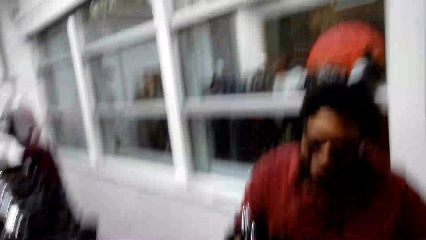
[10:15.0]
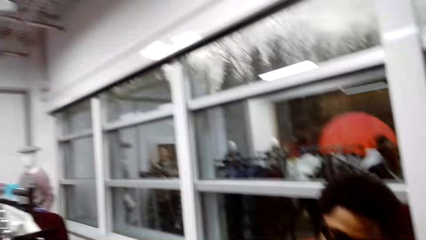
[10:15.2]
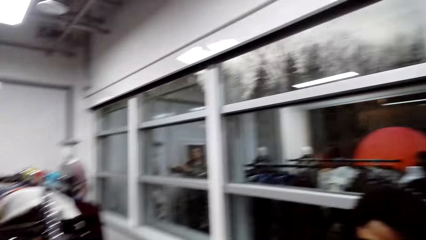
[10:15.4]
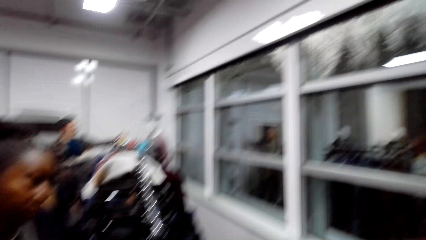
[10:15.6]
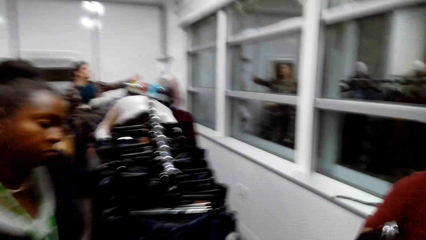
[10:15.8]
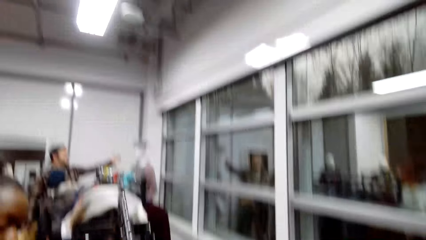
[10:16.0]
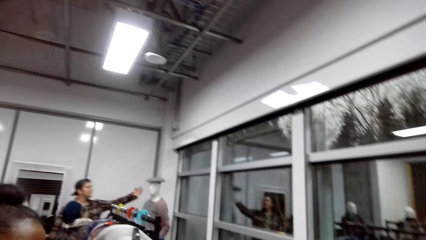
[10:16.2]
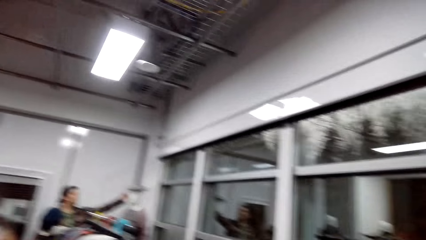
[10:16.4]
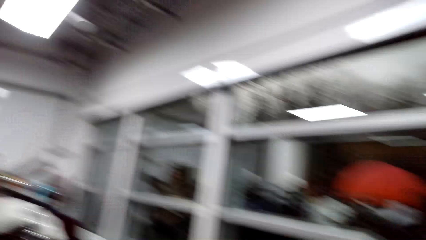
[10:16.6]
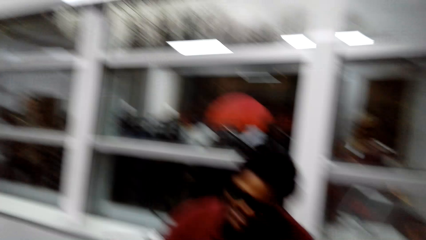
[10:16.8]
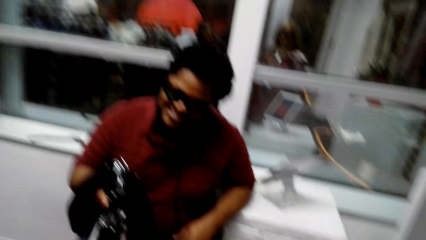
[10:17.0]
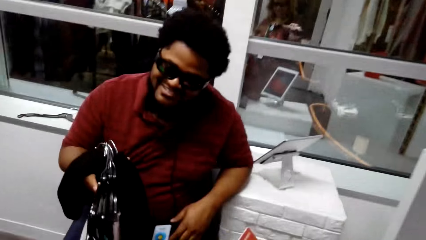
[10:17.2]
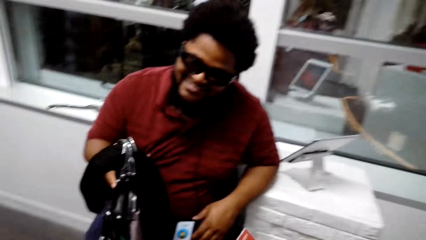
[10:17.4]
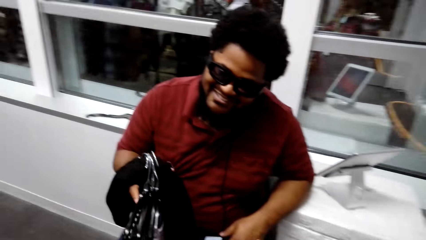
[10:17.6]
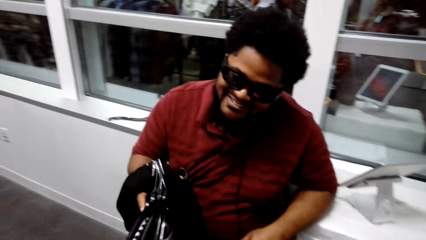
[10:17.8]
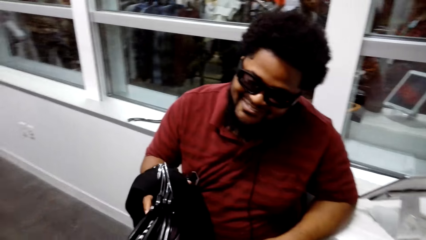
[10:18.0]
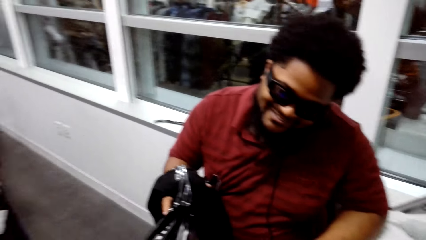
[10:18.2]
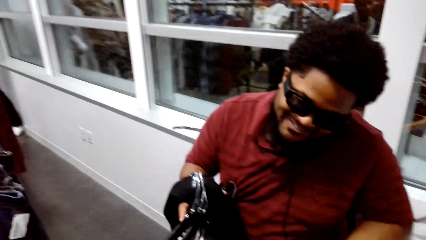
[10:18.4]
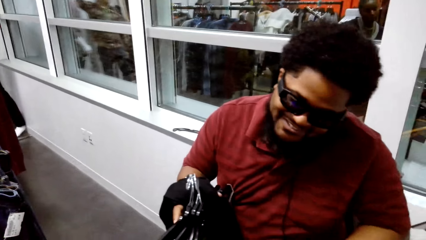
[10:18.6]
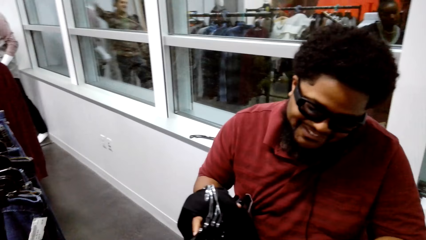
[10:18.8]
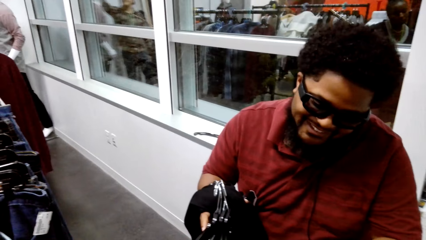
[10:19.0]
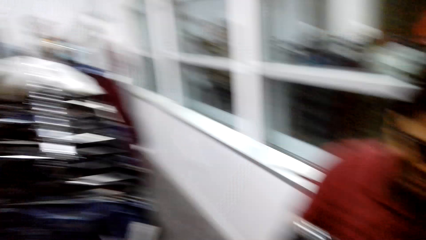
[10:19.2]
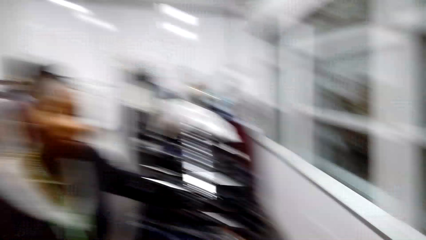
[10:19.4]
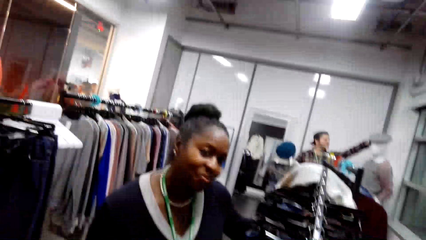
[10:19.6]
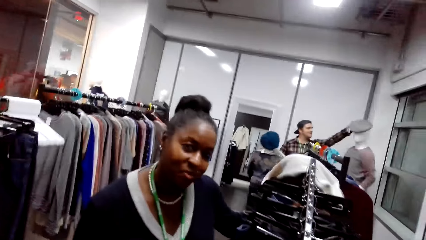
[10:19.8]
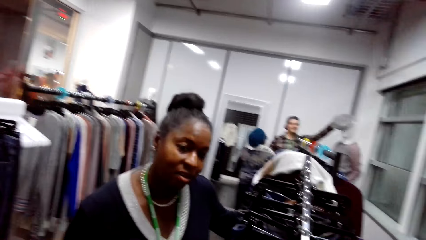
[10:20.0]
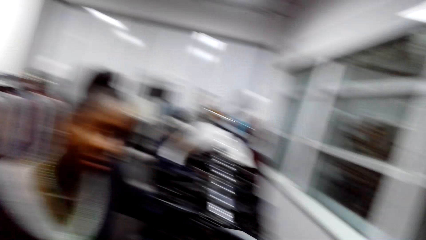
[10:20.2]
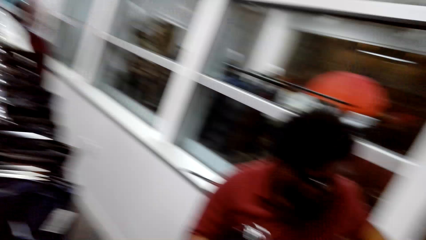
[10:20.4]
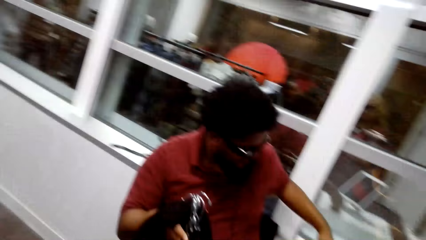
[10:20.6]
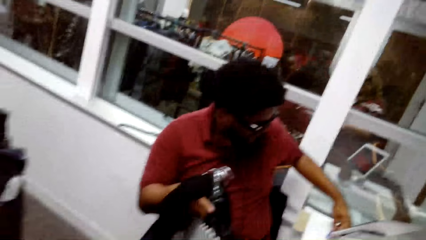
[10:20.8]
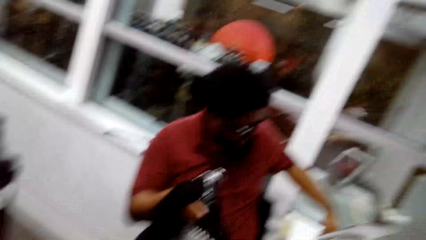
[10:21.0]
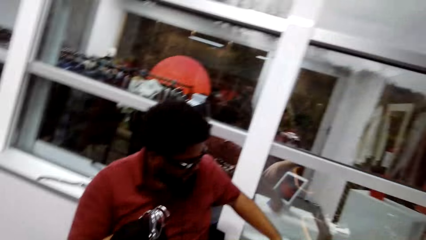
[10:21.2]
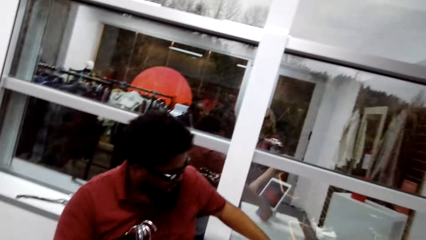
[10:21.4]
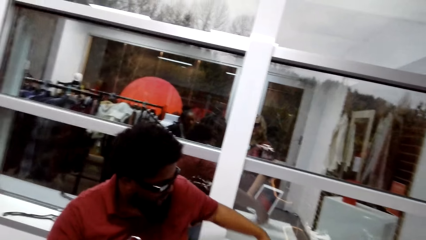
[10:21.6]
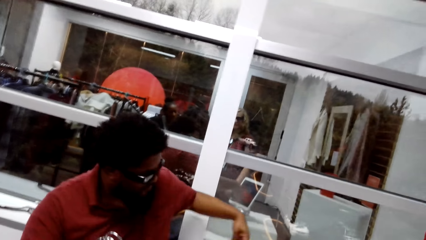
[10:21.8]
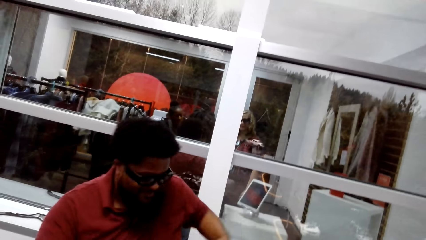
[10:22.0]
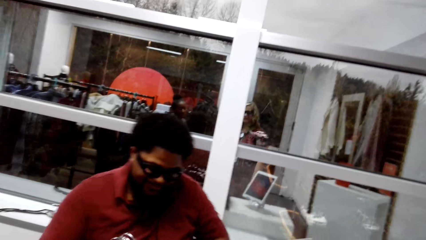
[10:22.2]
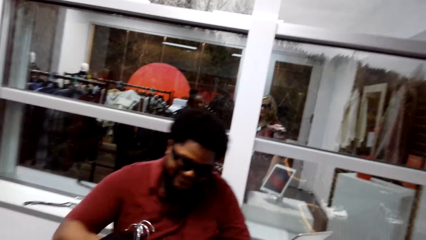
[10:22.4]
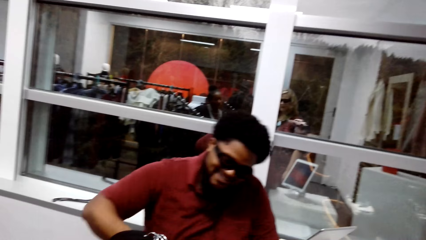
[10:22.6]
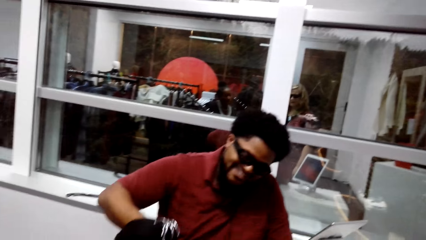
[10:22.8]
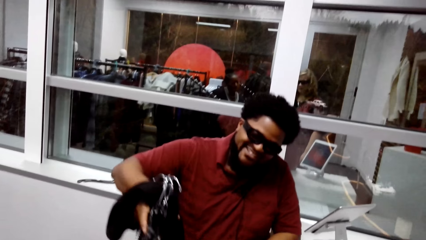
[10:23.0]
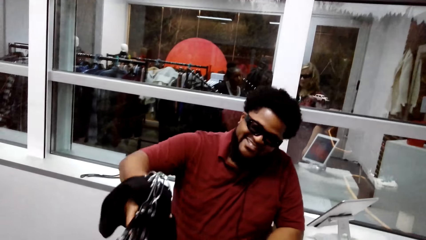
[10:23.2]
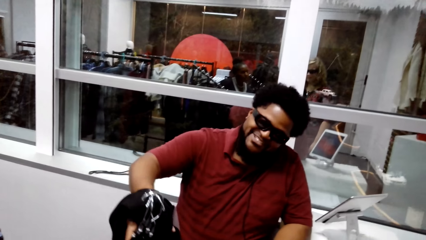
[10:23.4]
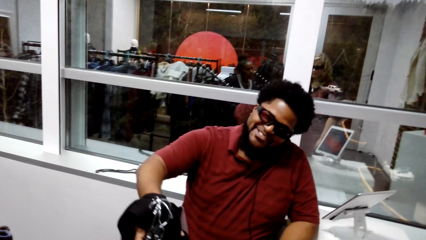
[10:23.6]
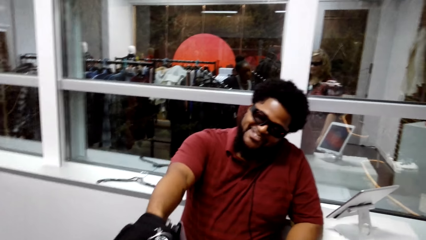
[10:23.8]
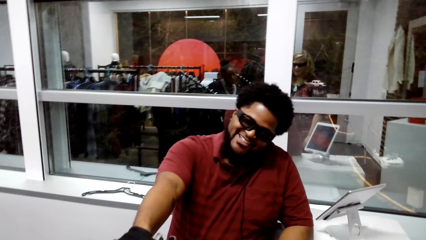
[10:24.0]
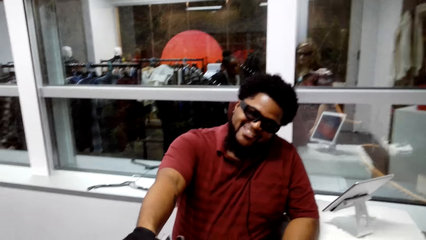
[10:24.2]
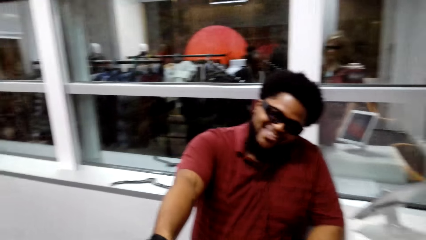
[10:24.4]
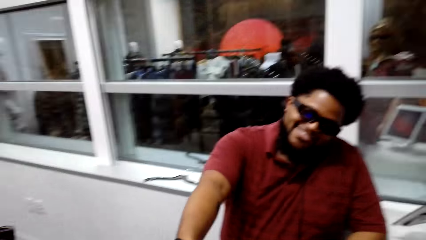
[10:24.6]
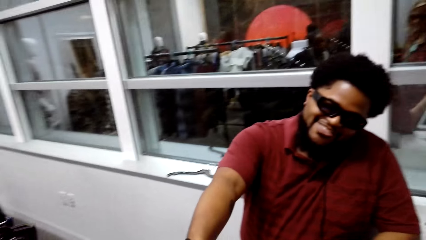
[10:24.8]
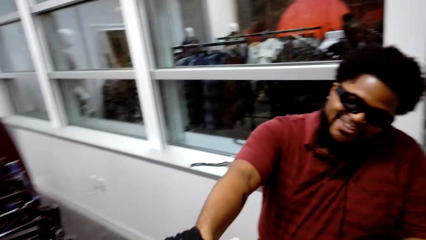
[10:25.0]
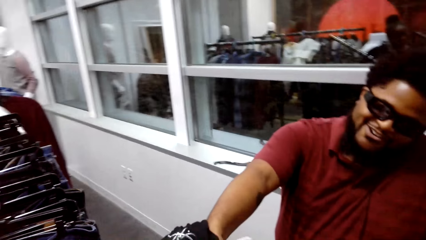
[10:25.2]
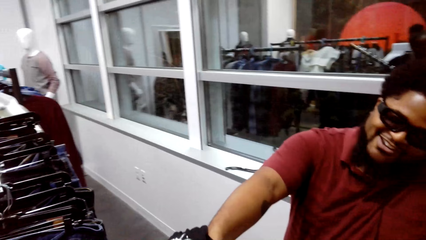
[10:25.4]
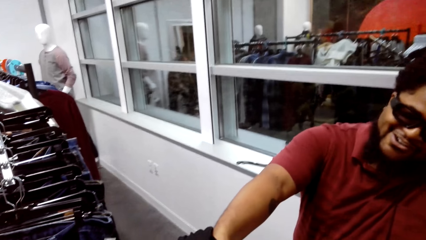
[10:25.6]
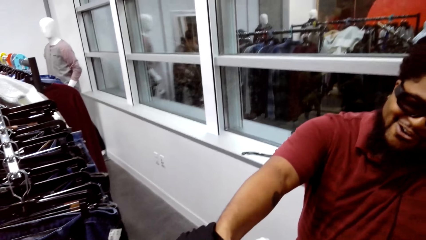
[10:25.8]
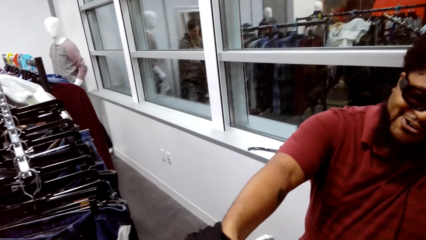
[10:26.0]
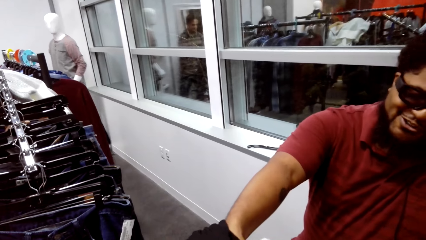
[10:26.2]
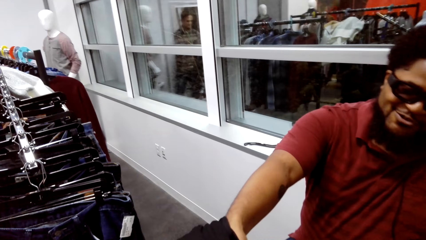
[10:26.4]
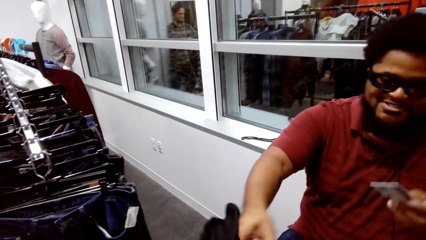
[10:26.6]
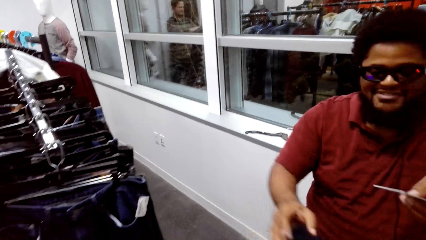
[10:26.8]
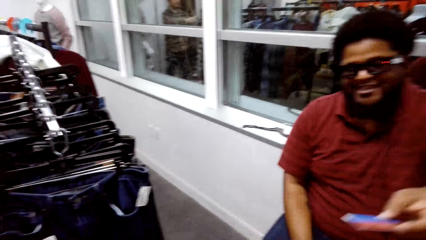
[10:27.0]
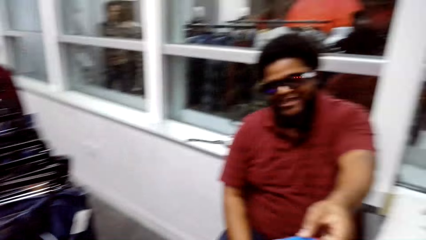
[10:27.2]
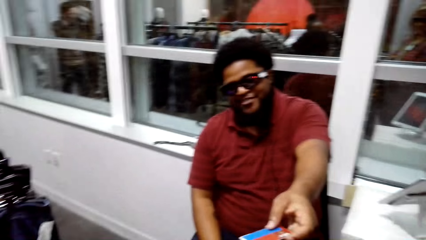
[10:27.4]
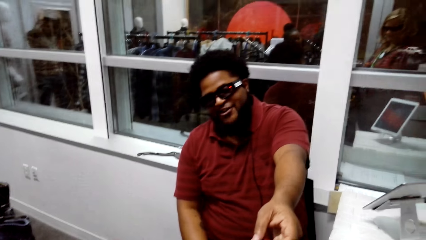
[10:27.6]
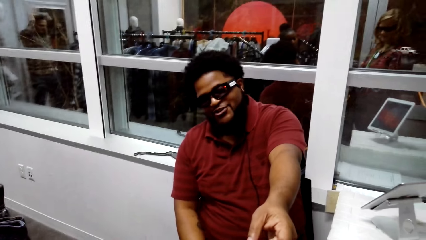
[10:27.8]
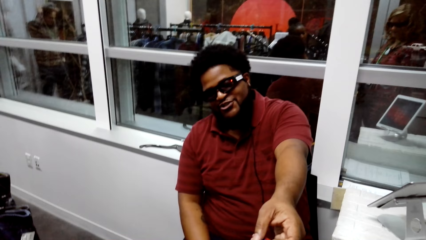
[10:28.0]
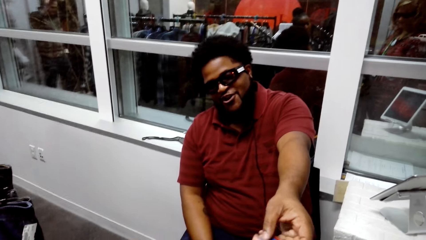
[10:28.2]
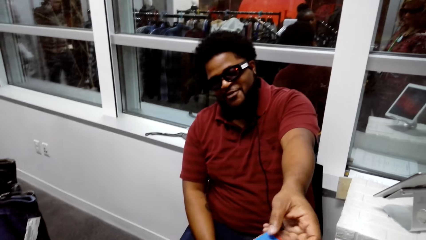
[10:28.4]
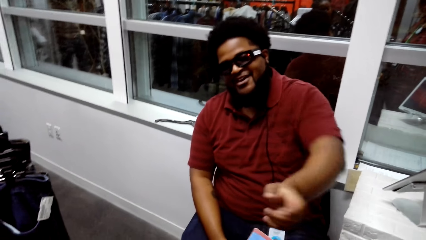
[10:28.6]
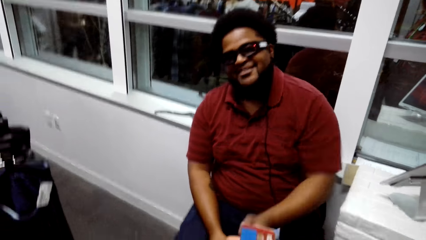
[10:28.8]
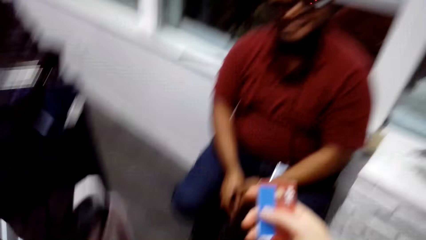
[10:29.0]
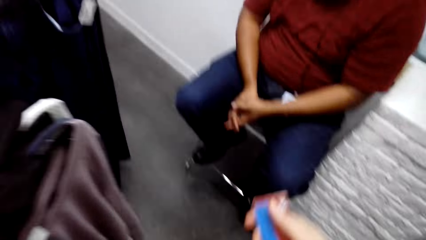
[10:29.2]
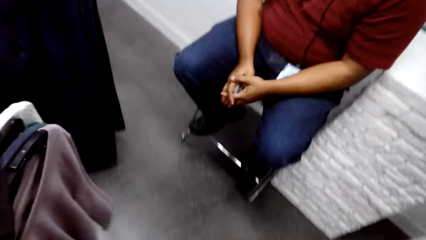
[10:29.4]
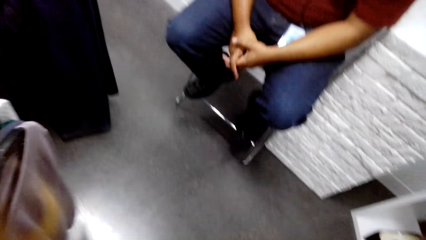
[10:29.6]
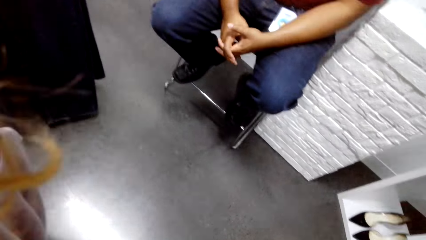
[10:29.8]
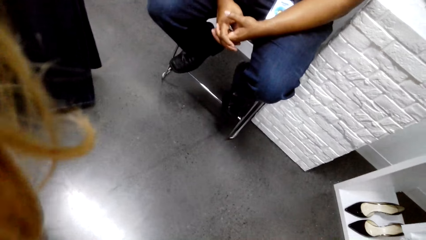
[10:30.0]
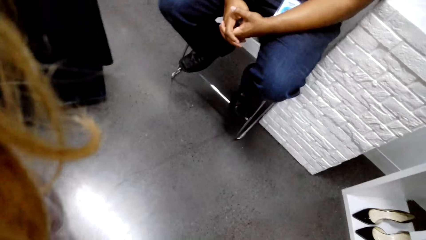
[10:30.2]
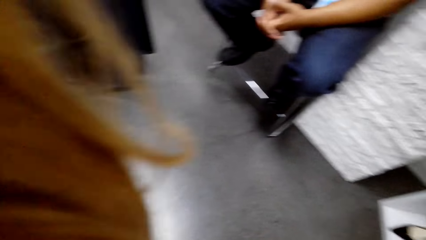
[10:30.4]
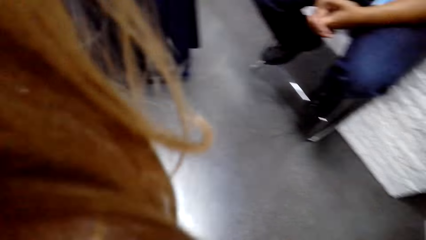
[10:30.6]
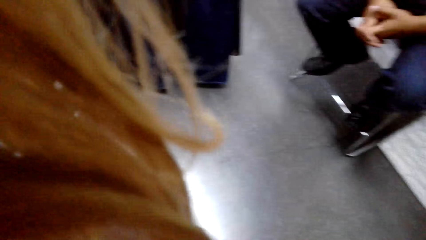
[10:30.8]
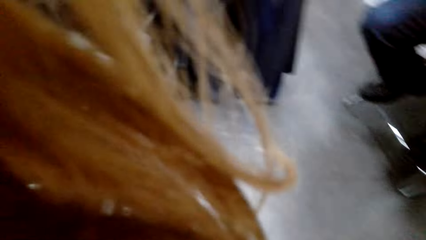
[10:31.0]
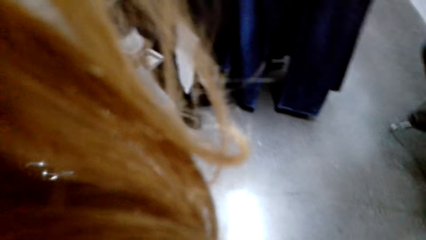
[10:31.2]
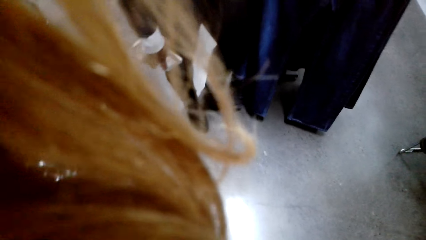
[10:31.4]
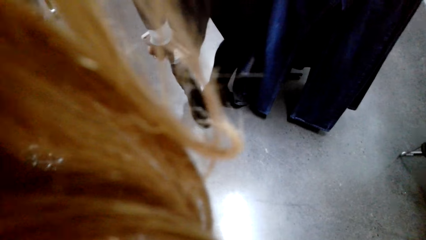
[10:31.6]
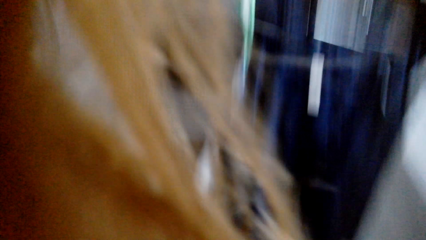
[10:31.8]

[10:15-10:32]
The camera wearer talks to the store keeper. A woman takes clothes from the store keeper. The camera wearer takes clothes from the store keeper and converses with the store keeper and the woman. They take a credit card from the store keeper and converse with the store keeper.
